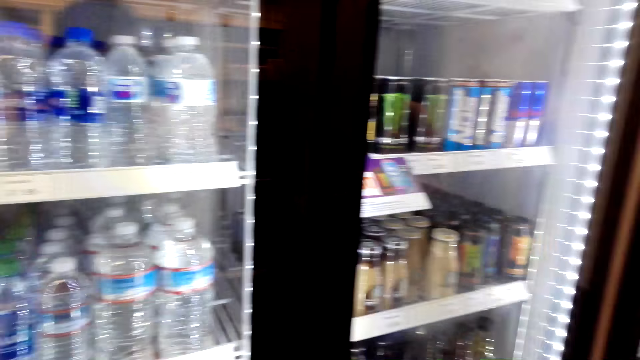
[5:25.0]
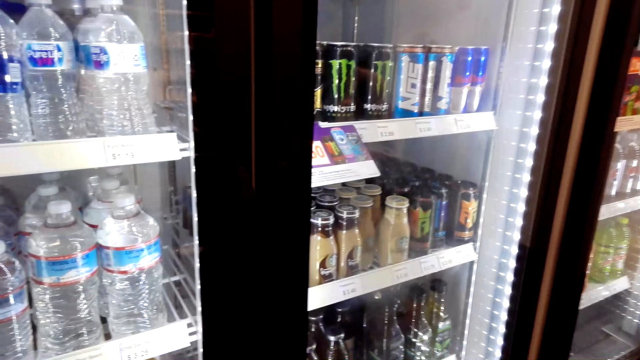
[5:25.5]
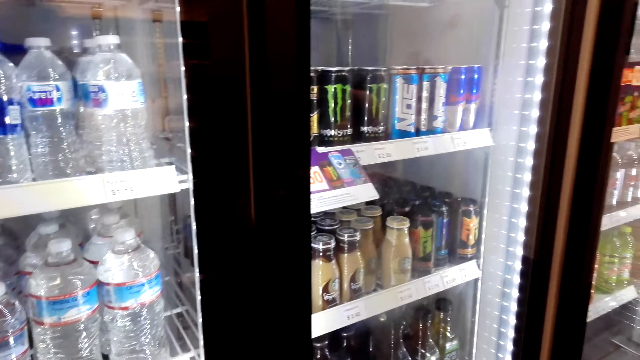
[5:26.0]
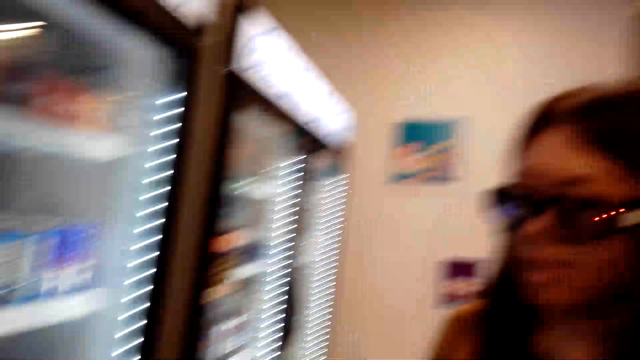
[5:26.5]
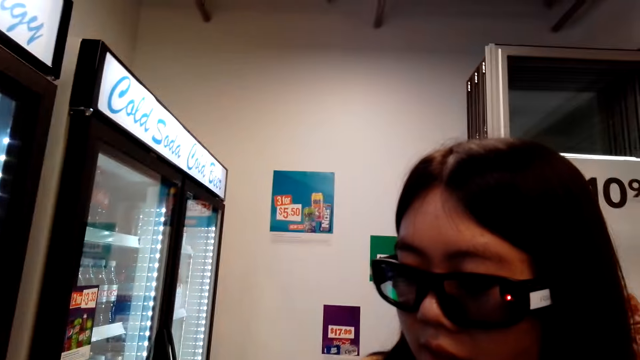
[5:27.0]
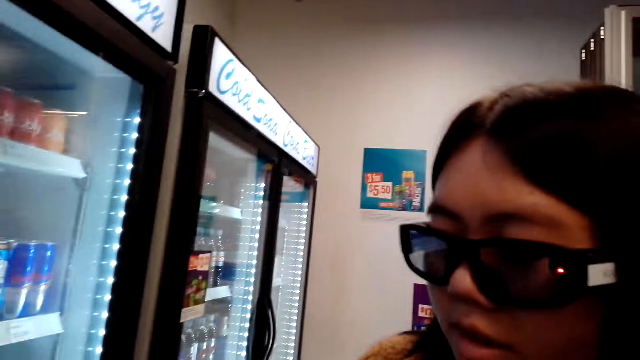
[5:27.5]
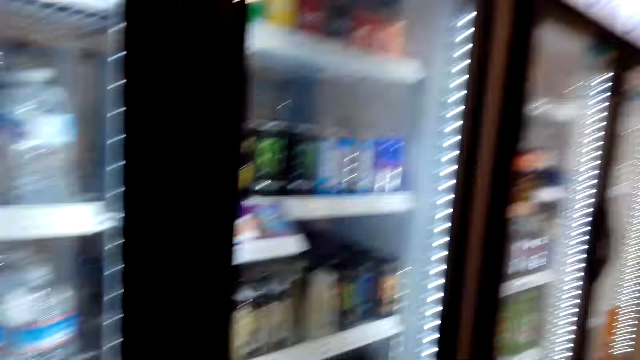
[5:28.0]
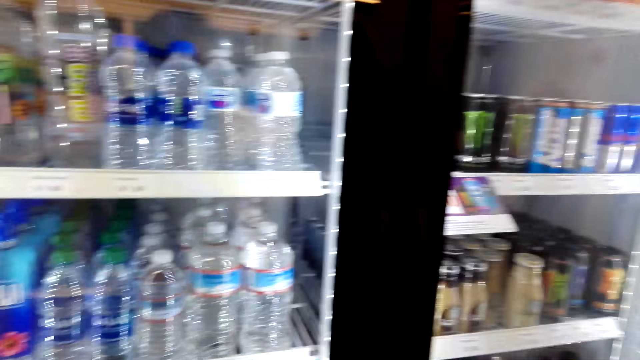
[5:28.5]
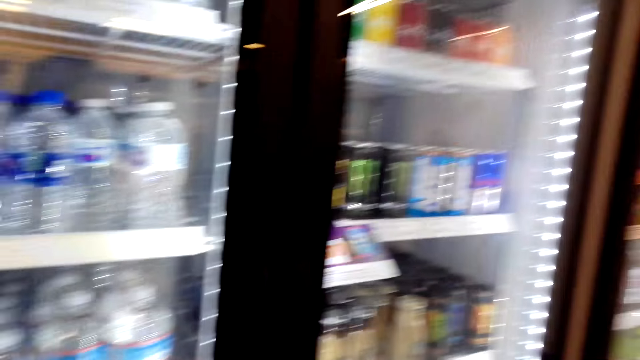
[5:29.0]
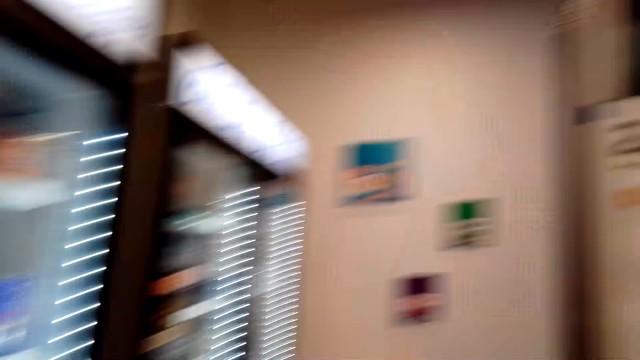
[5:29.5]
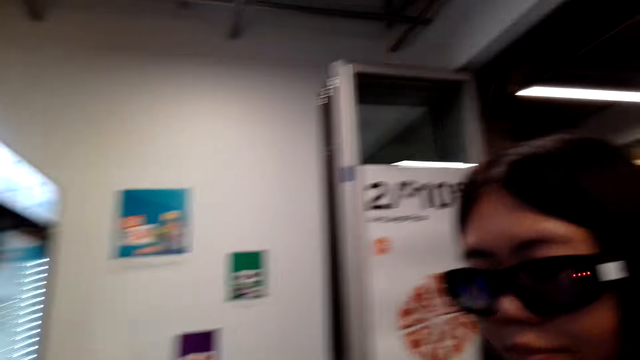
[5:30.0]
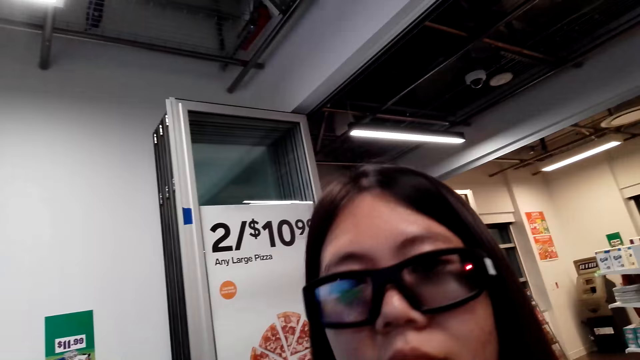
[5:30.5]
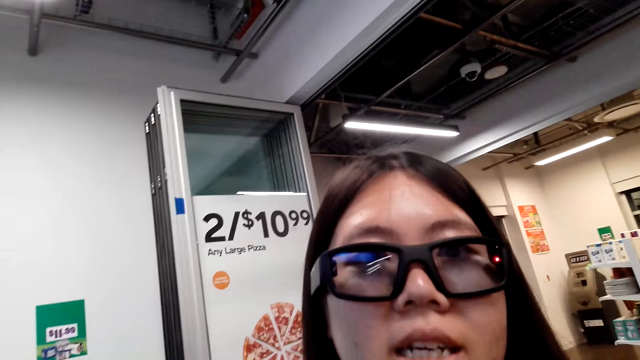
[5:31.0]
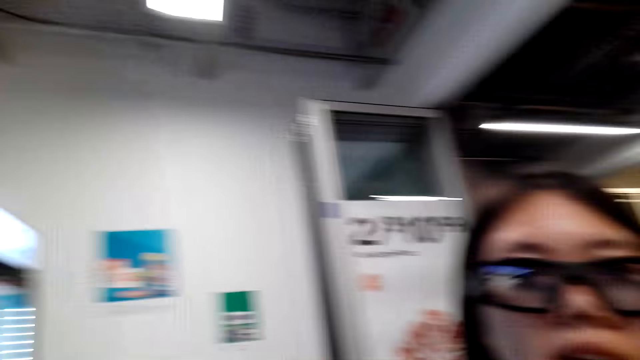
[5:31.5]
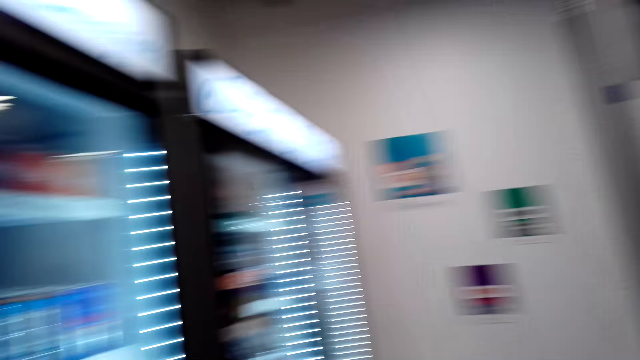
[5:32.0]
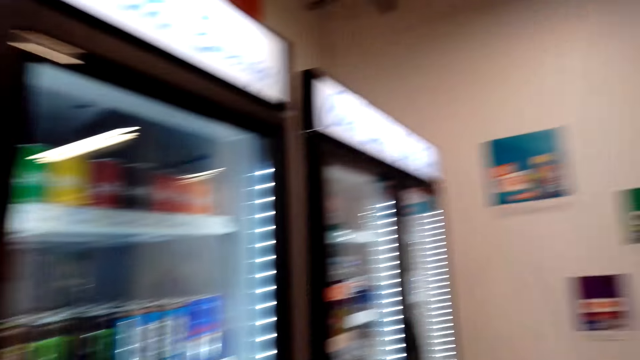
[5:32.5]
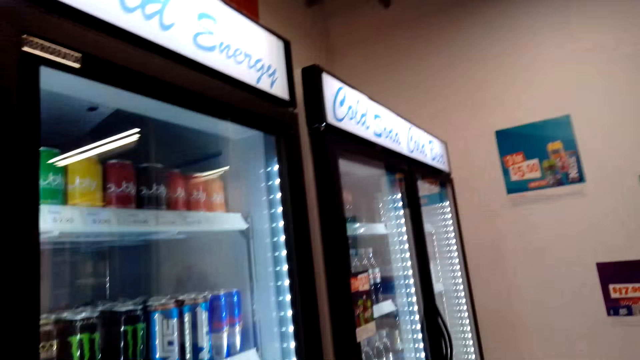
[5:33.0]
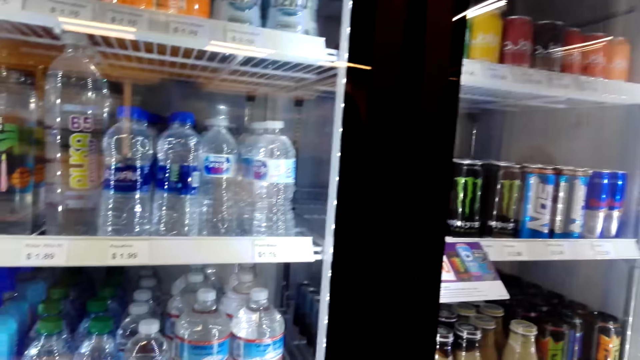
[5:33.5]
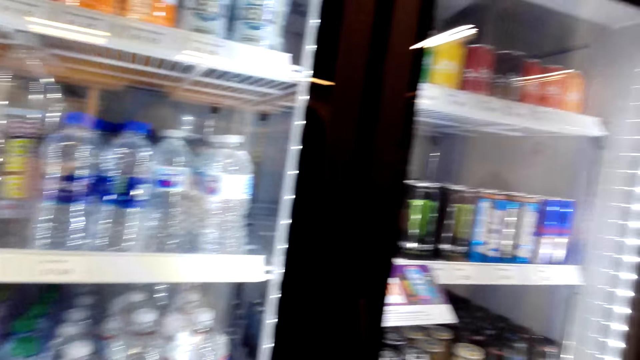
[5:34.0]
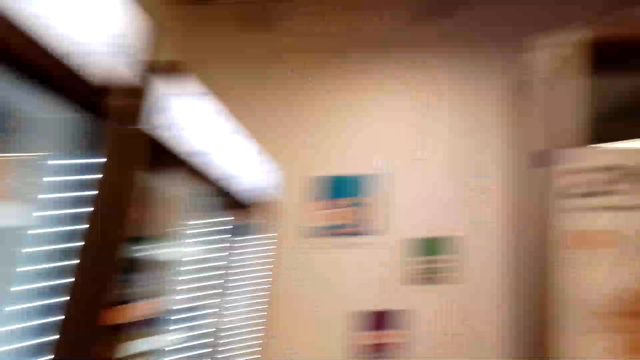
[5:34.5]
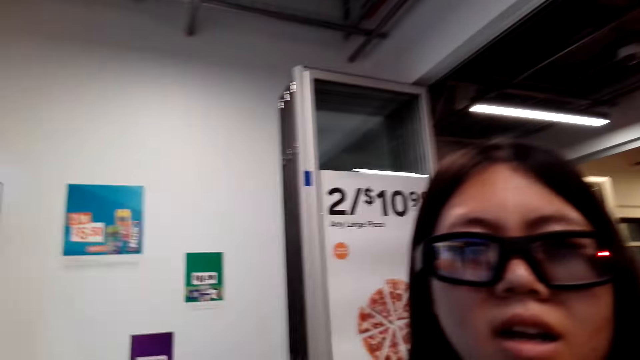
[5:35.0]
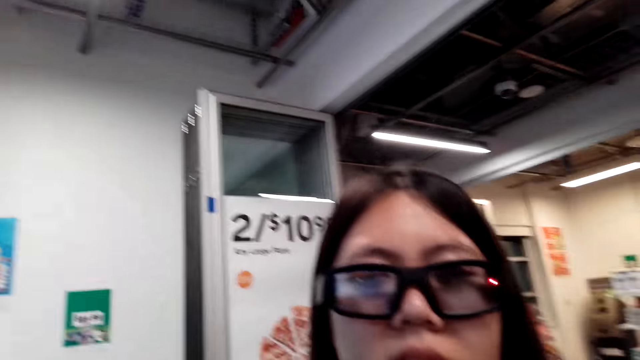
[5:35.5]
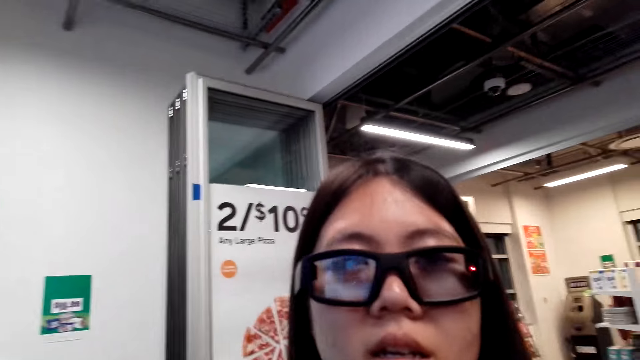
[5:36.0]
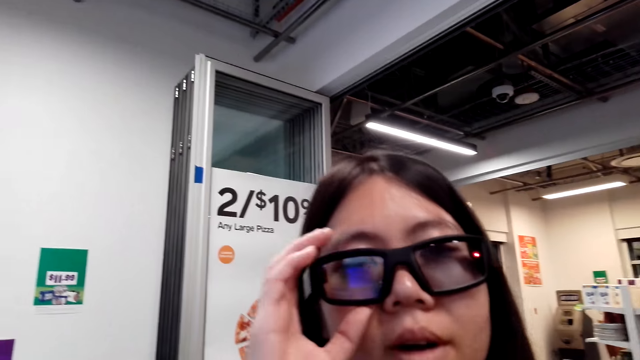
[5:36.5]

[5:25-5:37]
The camera wearer dialogues with a woman. They look around the fridge. They dialogue with the woman. They look around the fridge. They dialogue with the woman.

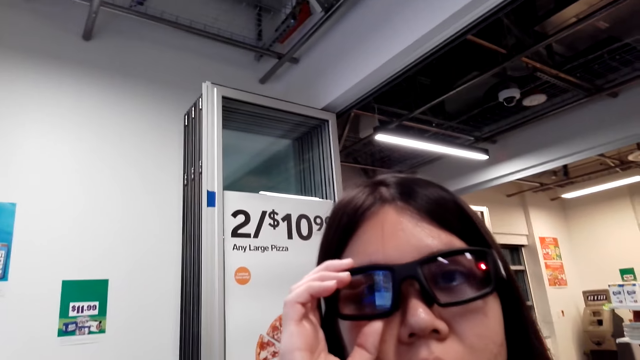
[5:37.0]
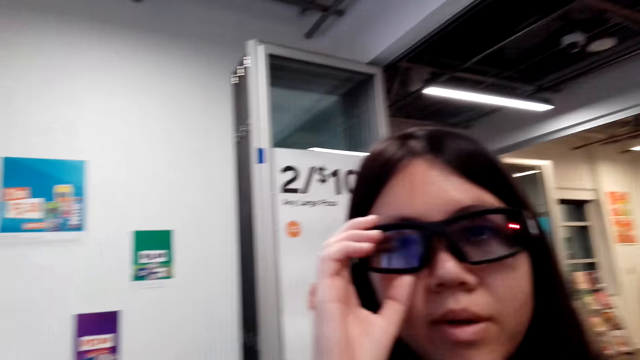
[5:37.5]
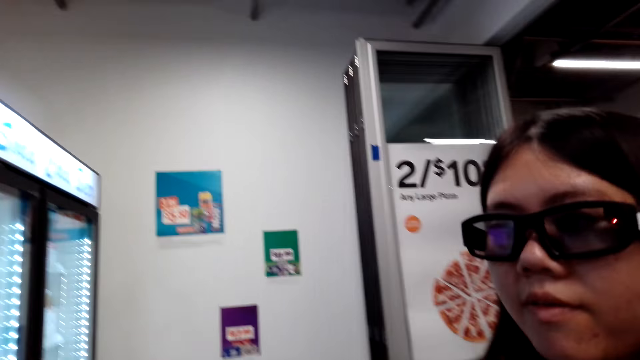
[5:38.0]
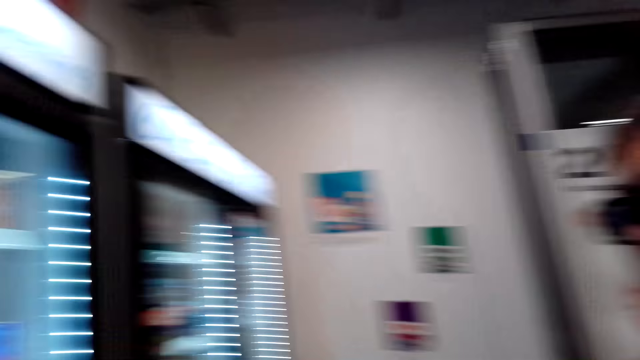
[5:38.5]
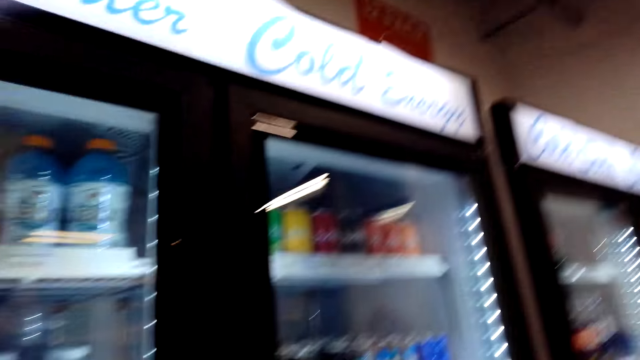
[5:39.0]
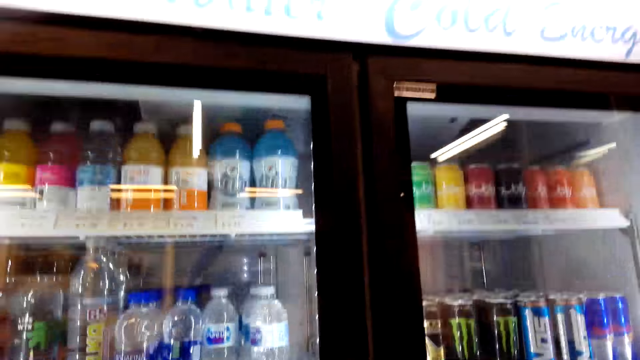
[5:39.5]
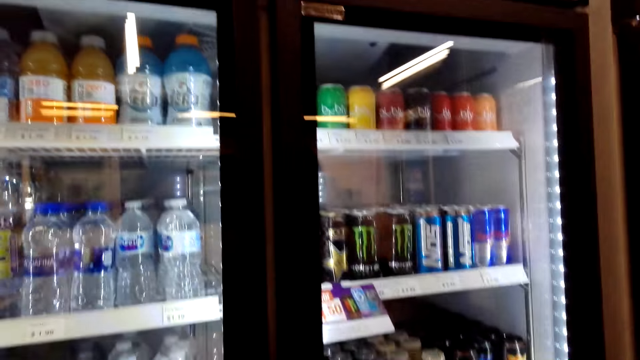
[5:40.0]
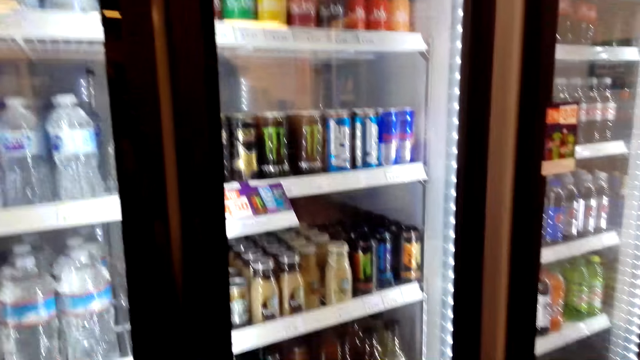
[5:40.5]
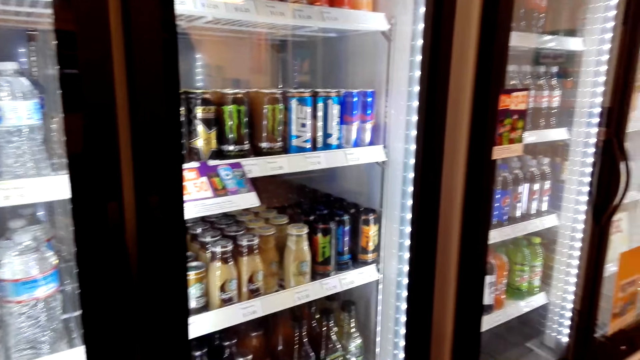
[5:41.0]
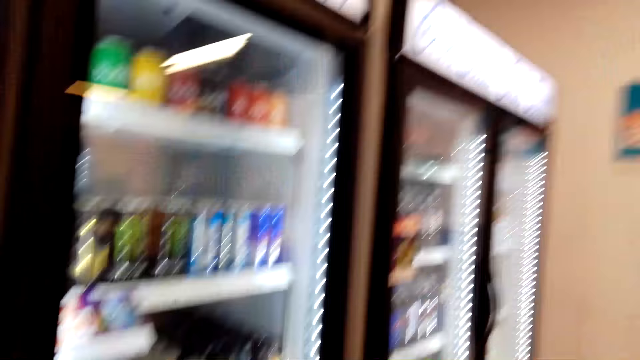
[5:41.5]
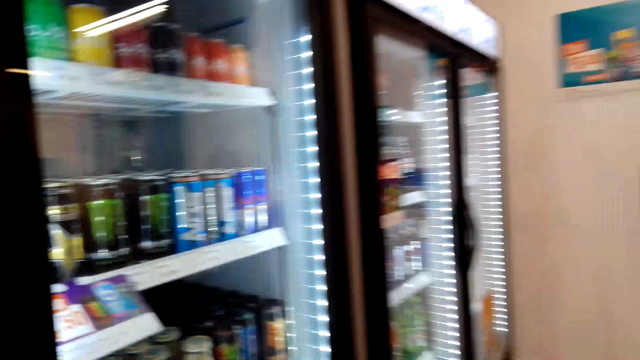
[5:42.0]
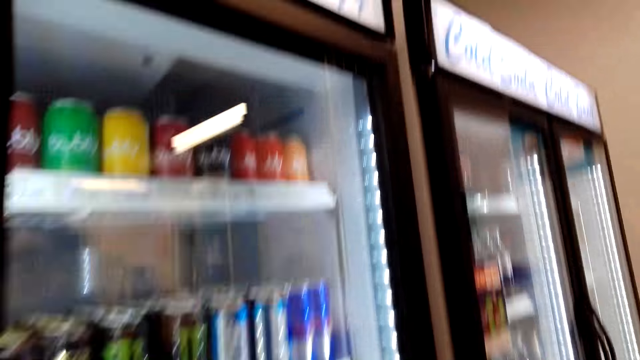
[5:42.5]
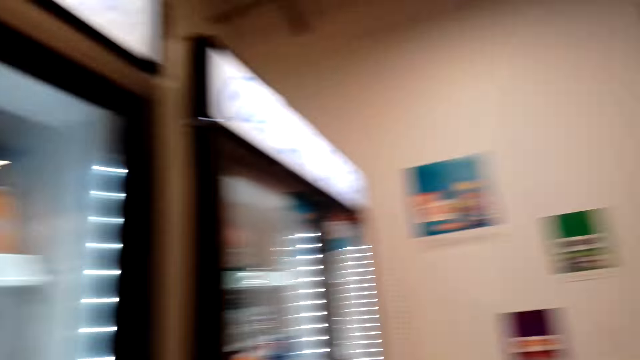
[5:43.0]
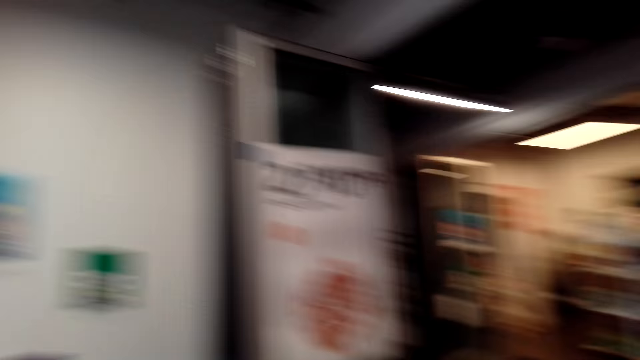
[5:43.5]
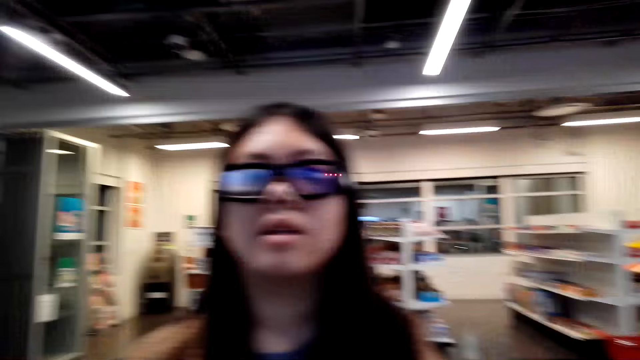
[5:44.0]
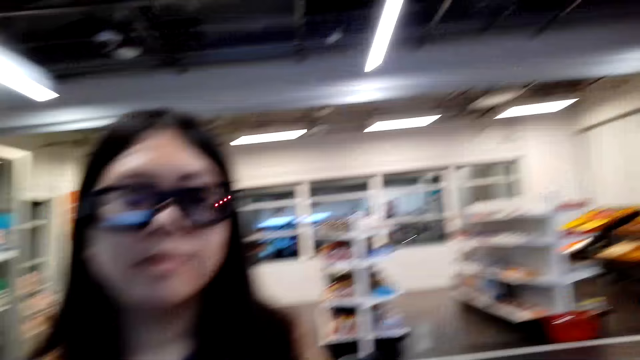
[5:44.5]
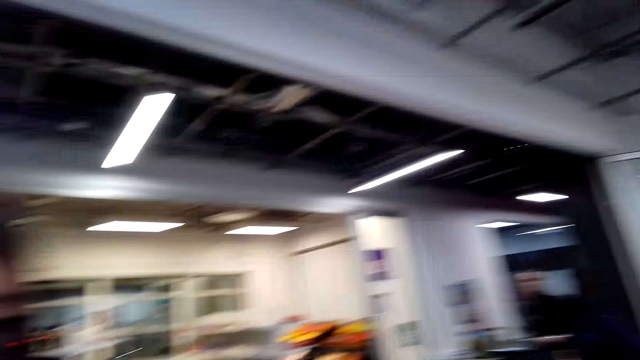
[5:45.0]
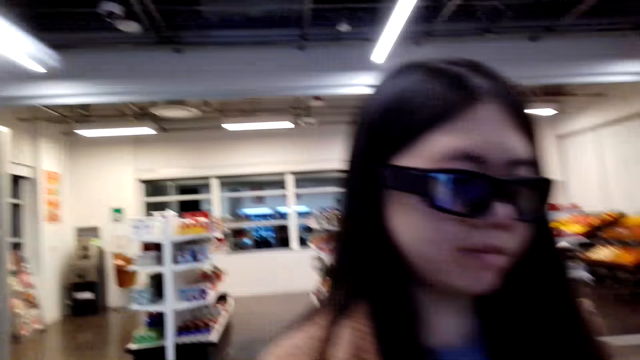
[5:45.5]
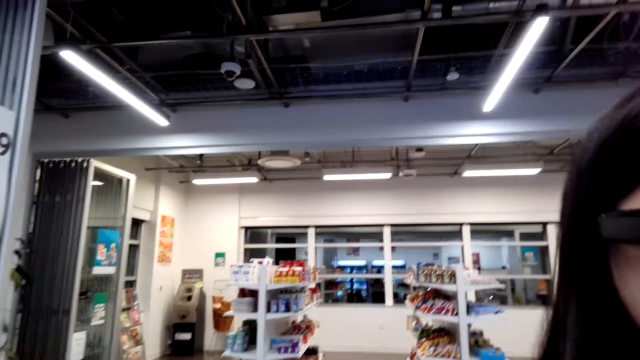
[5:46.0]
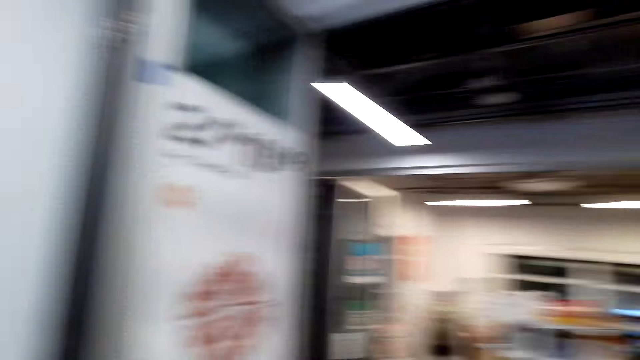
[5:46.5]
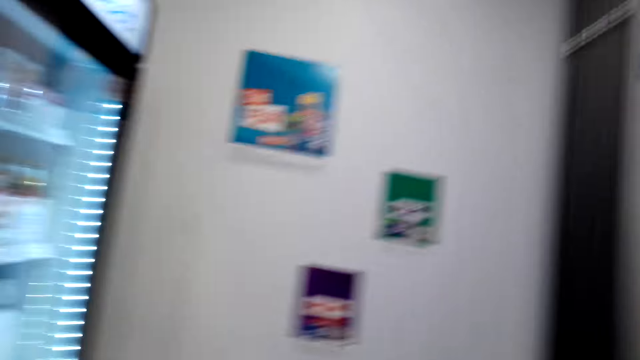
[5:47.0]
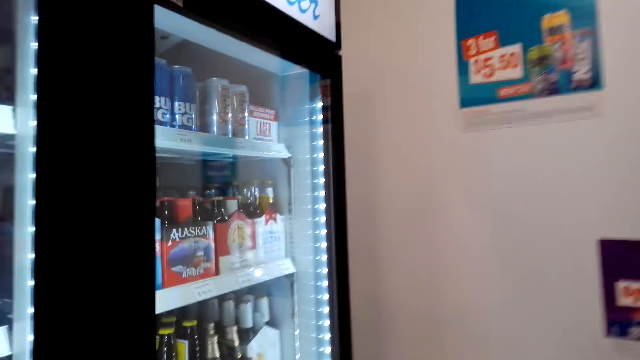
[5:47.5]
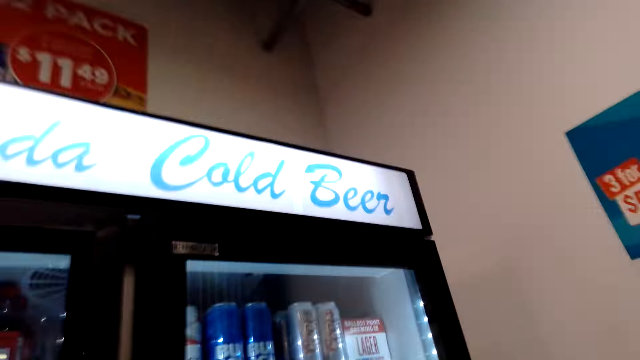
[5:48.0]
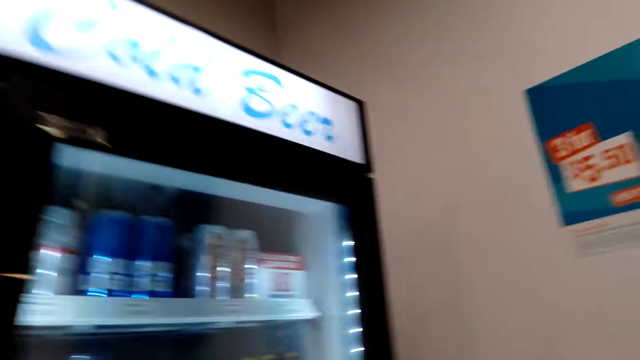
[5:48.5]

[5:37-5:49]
A woman touches her glasses. The camera wearer talks to another woman. They look around the fridge. They dialogue with the other woman. They look around the fridge.
